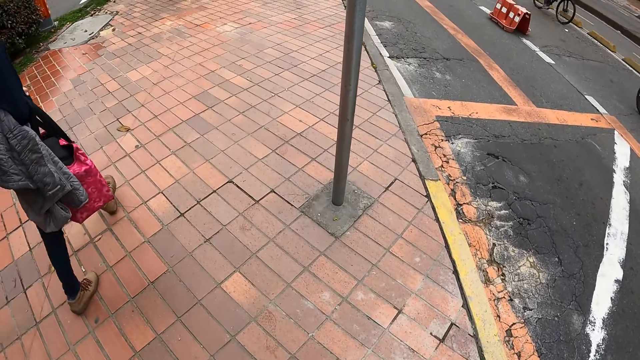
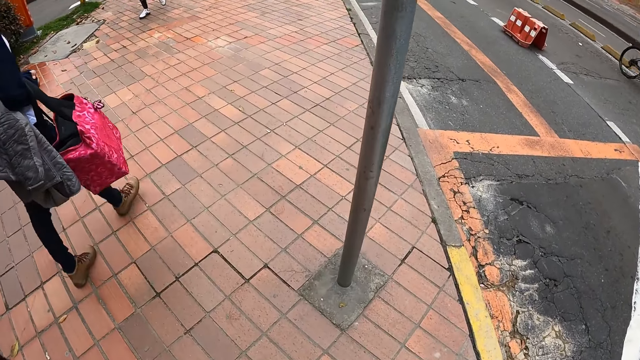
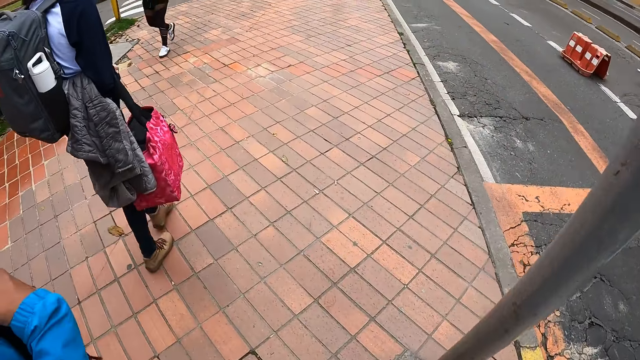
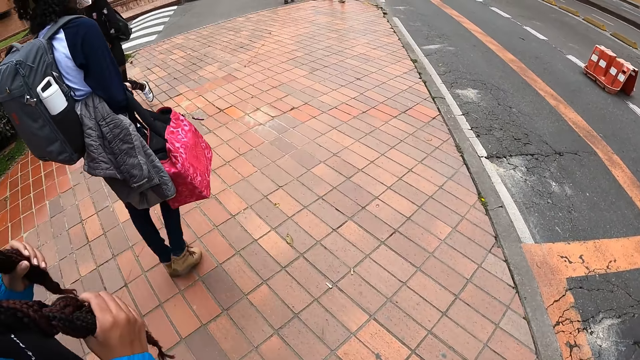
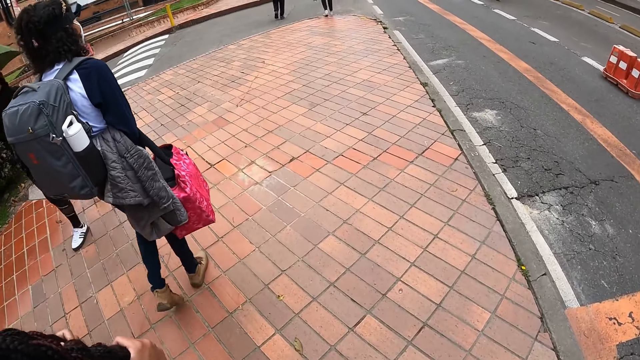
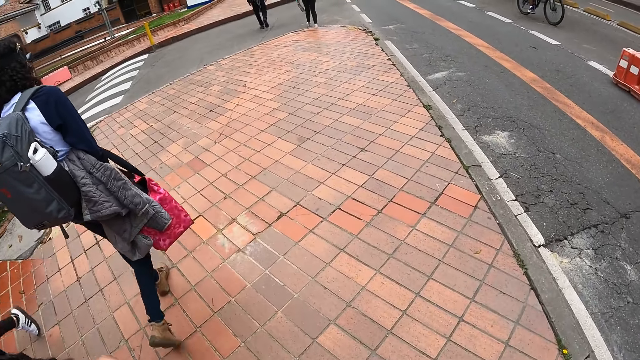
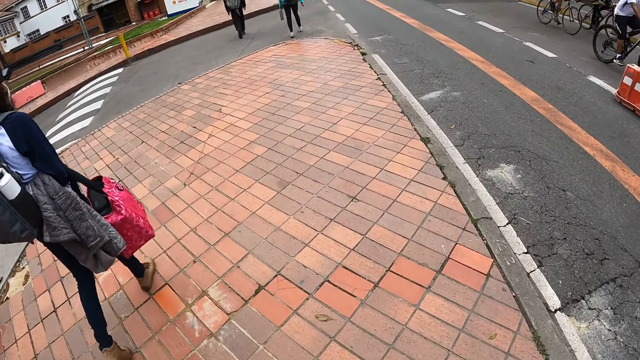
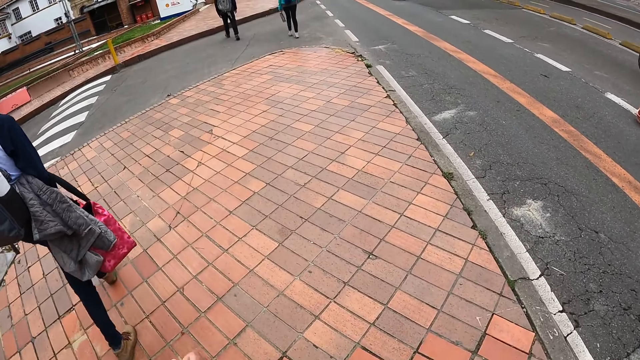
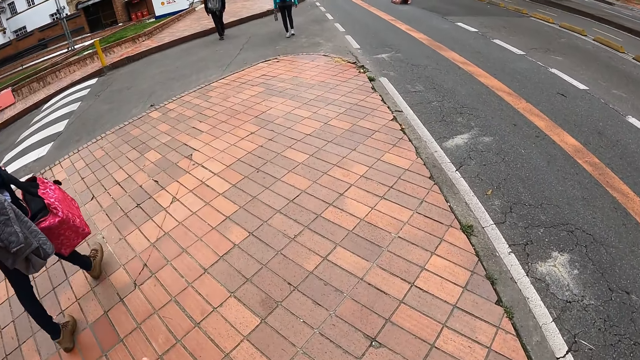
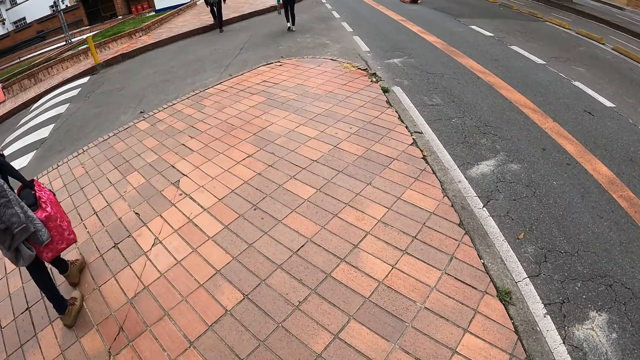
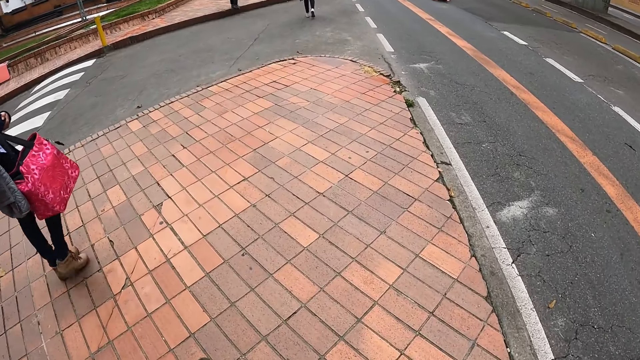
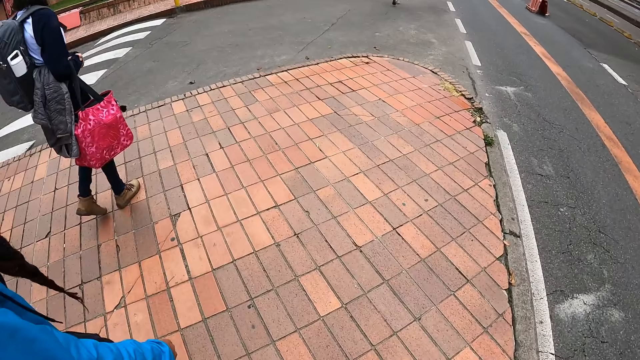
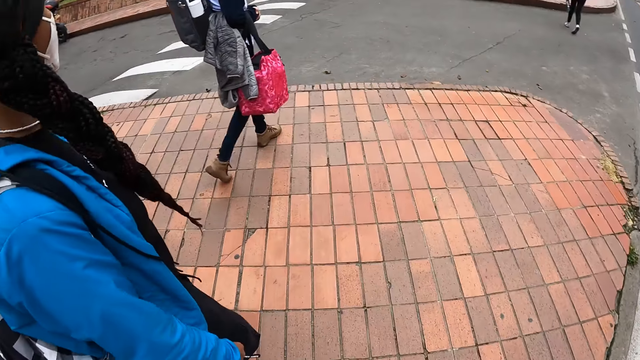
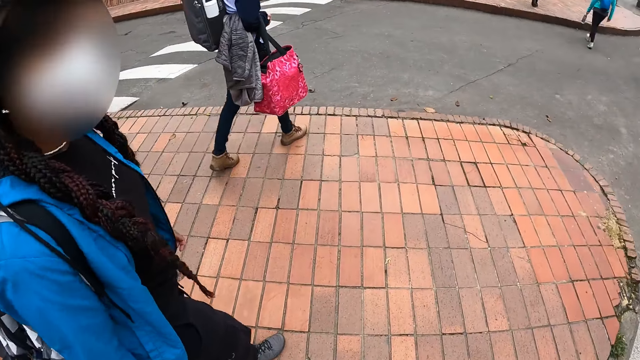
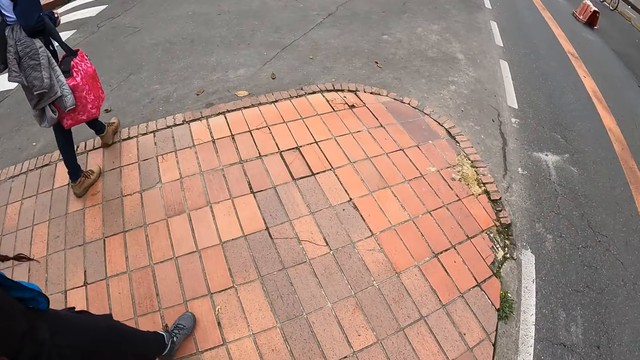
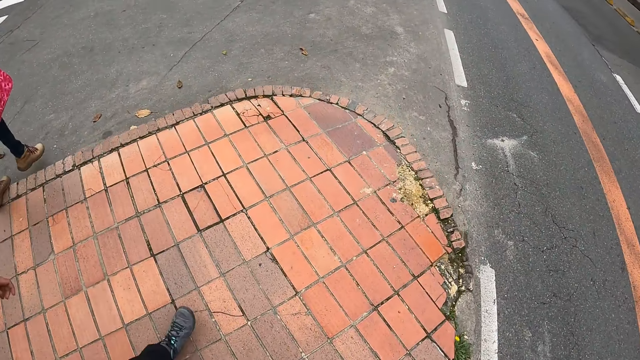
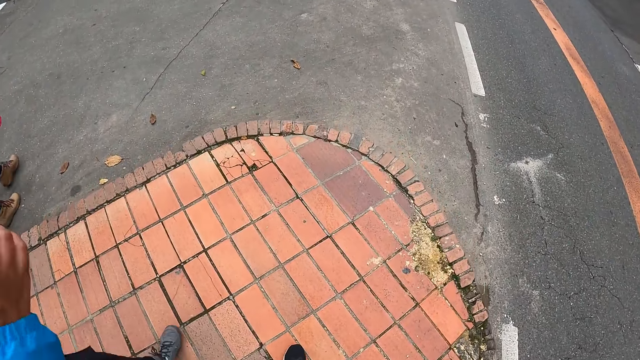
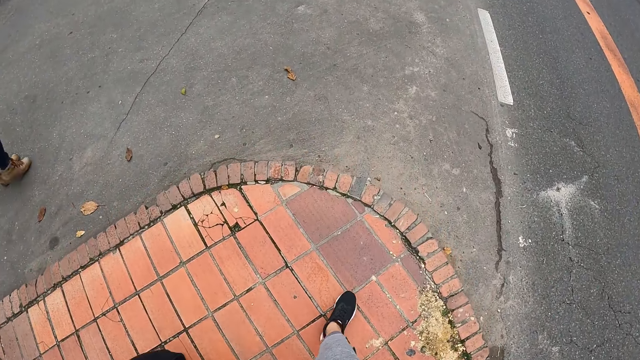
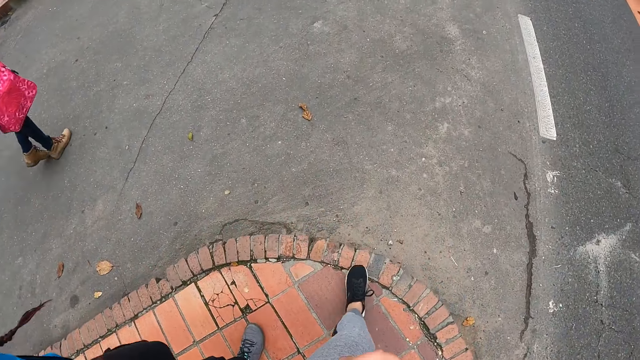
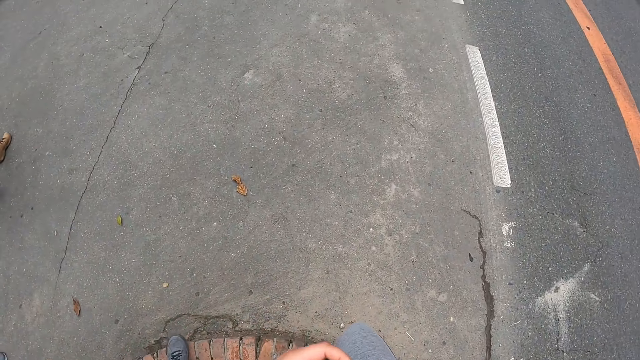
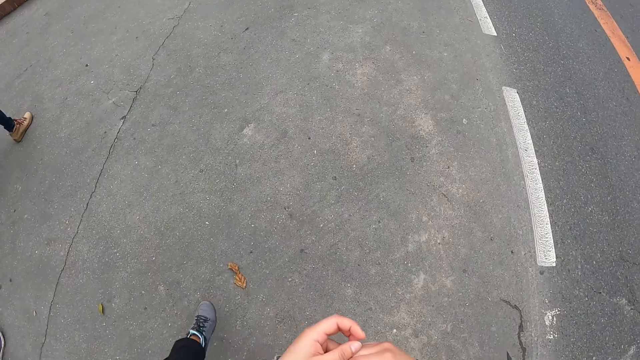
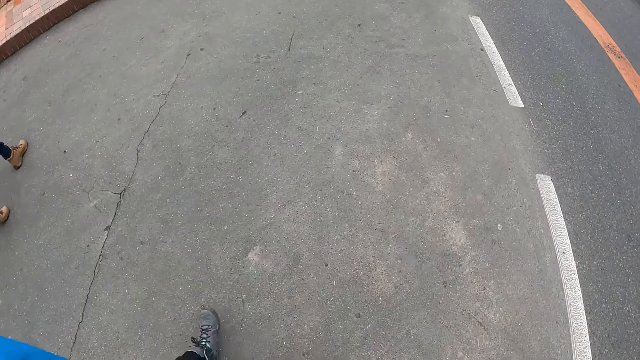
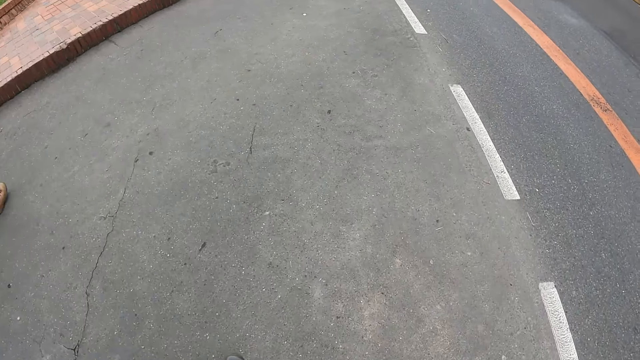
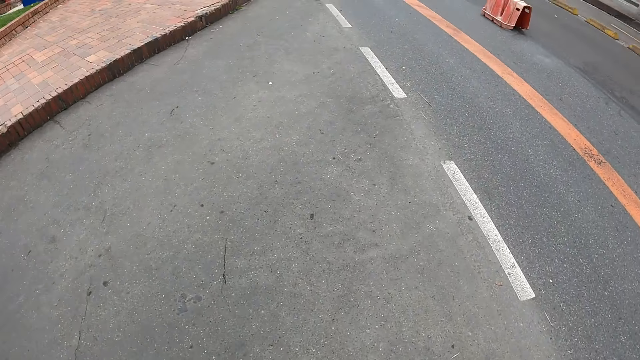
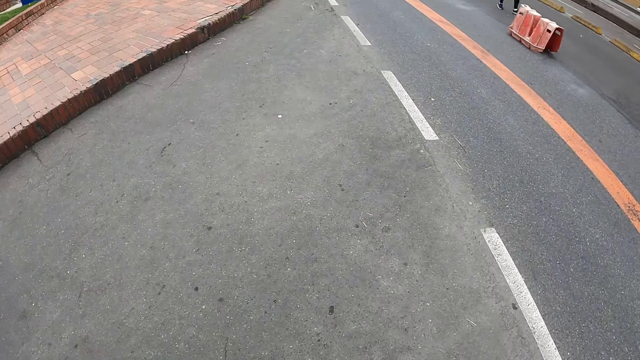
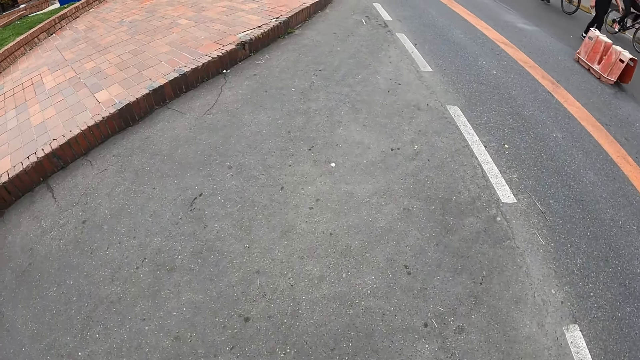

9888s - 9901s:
The camera wearer crosses the road.

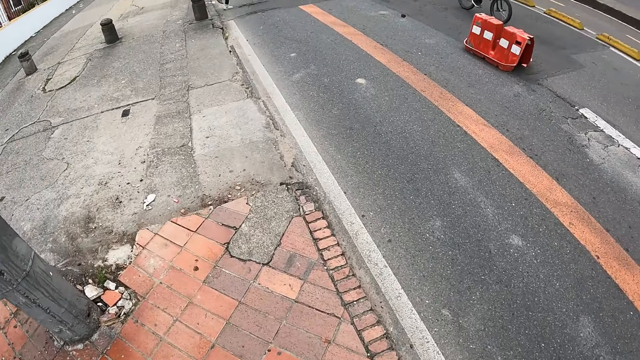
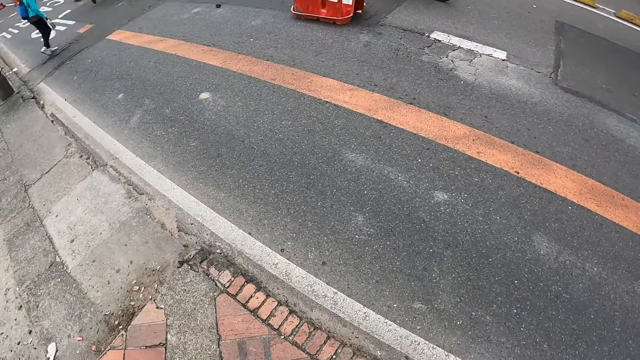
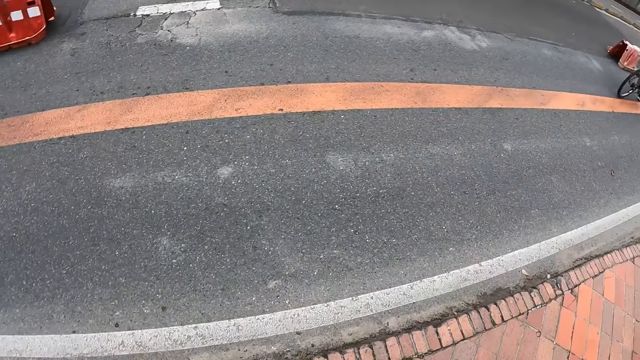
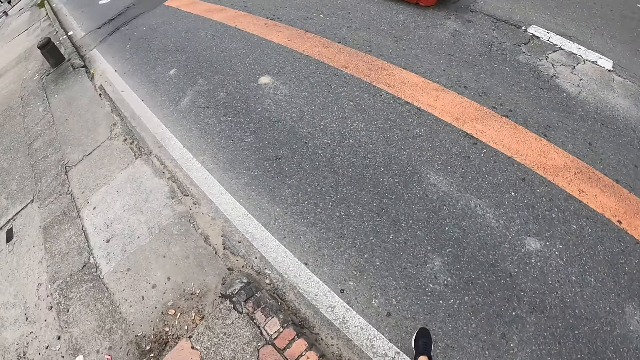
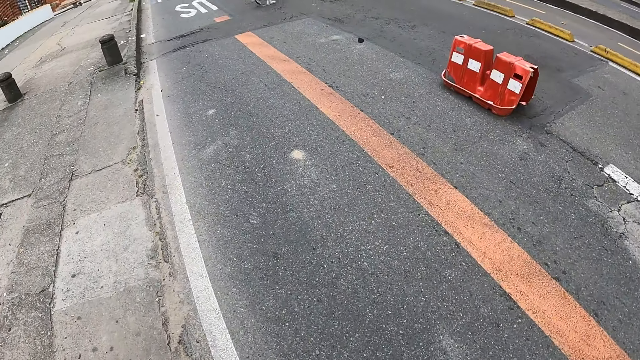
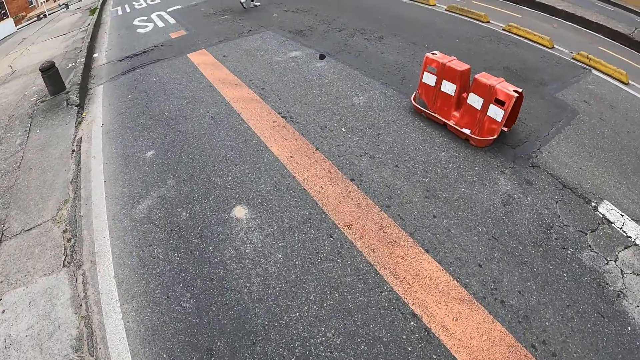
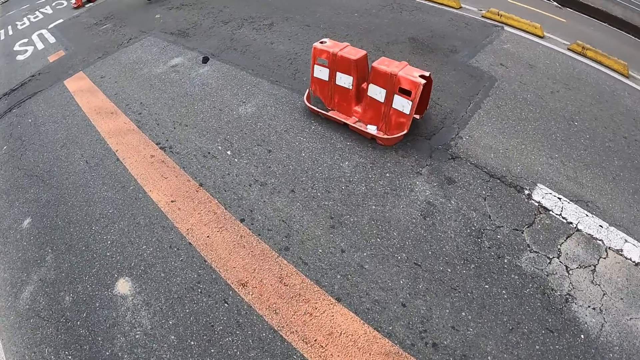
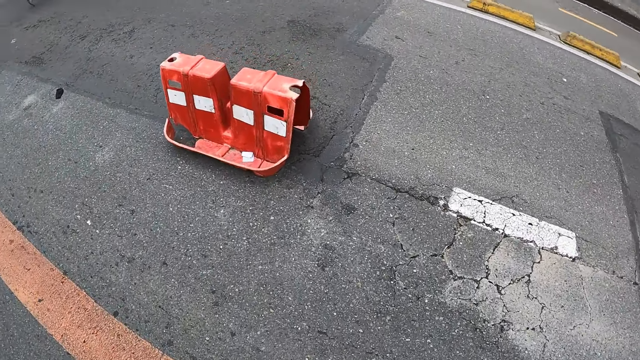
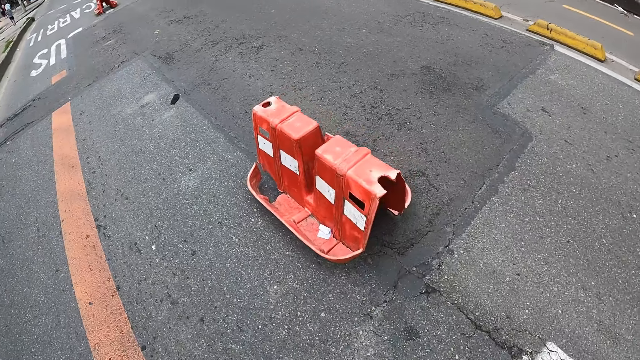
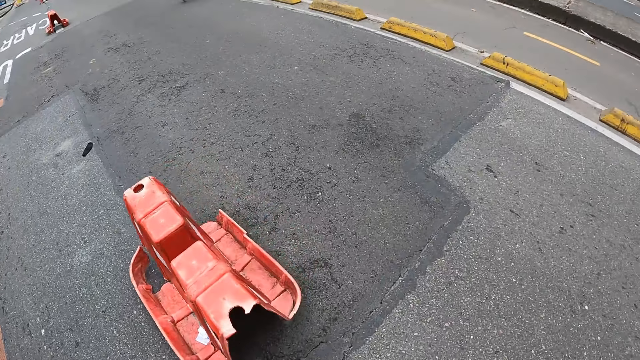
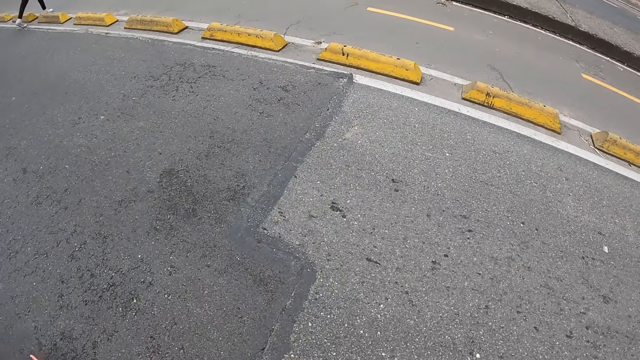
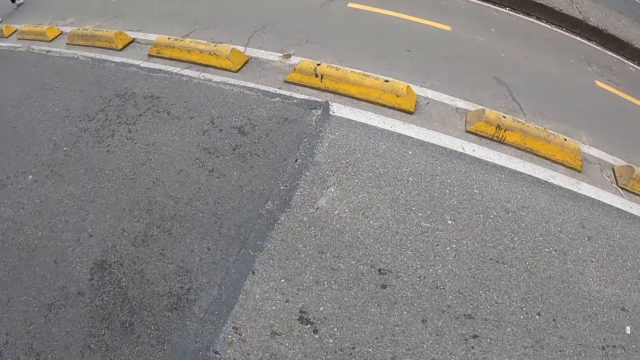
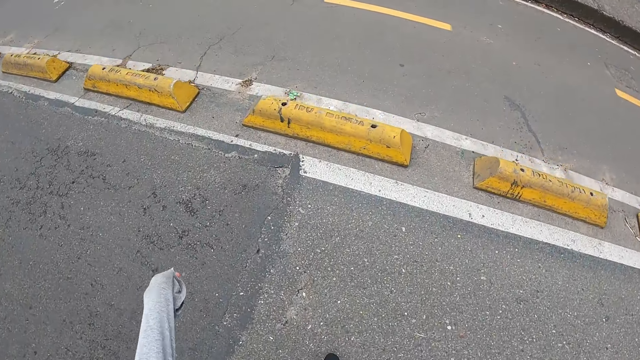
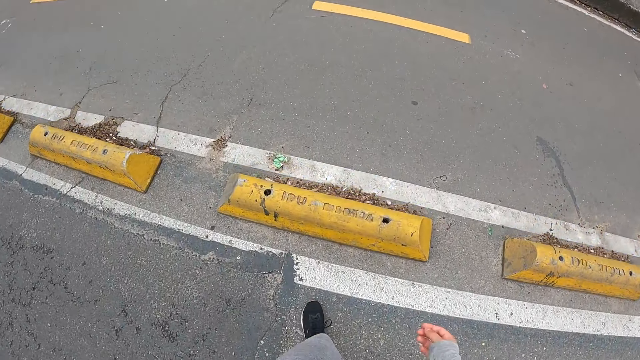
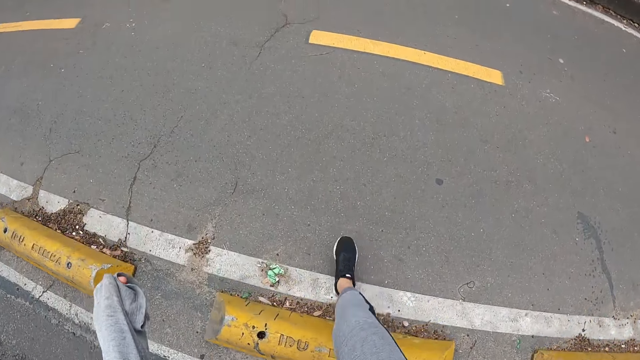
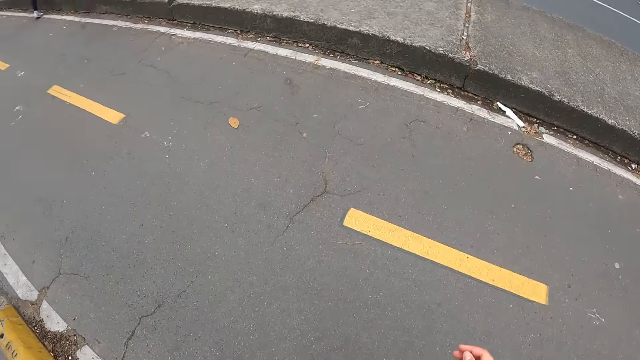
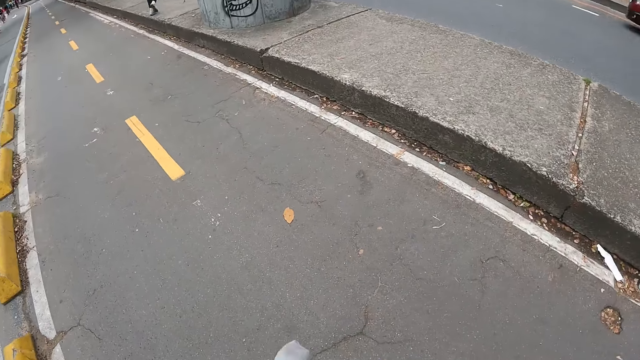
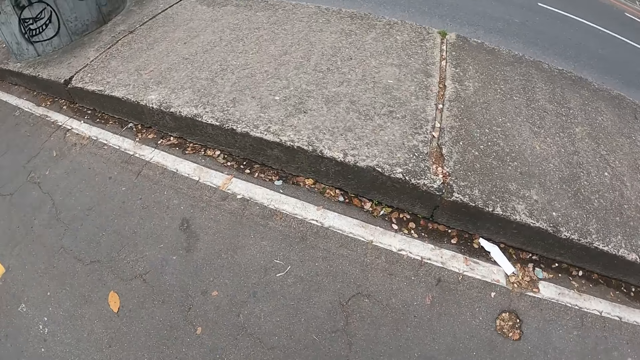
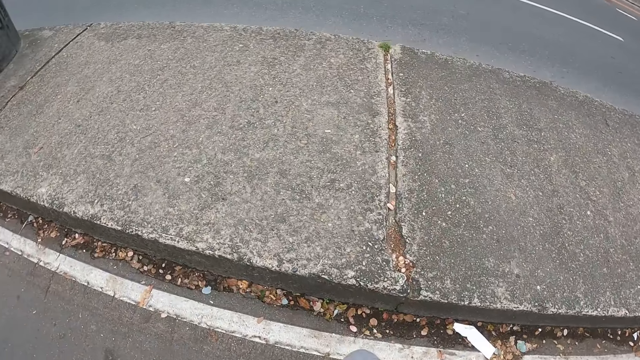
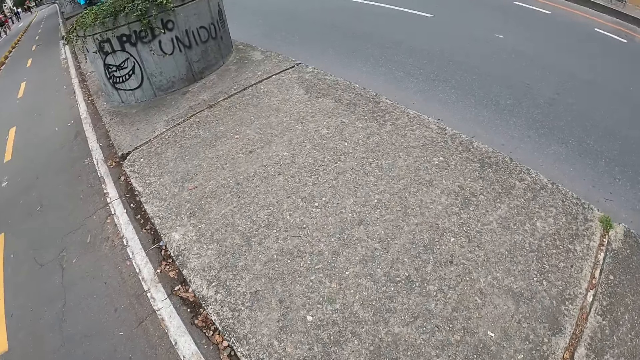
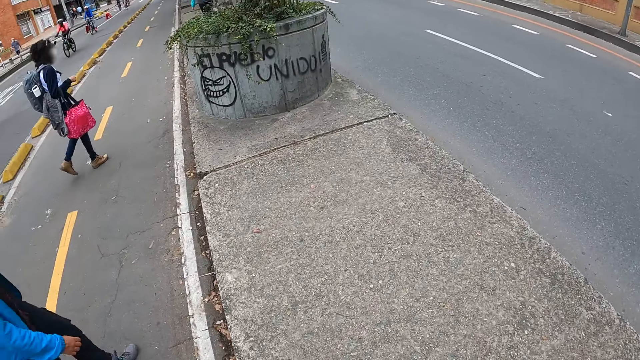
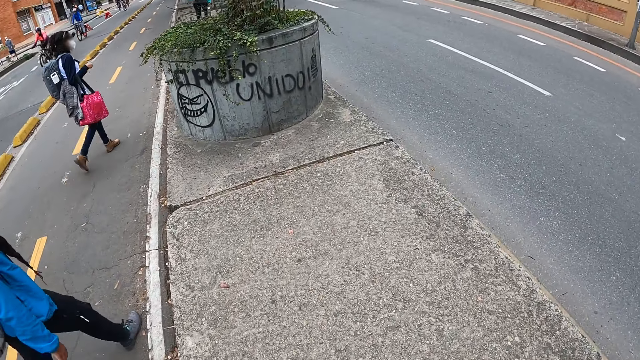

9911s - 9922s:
The camera wearer crosses the road. They look around.
